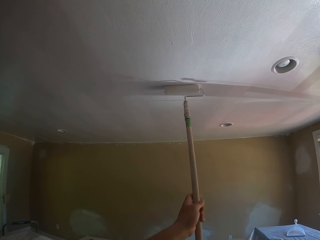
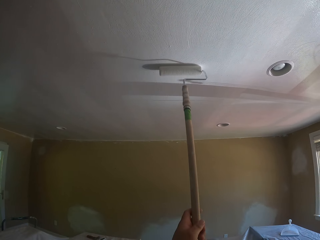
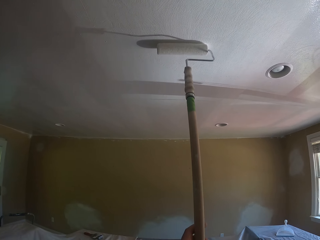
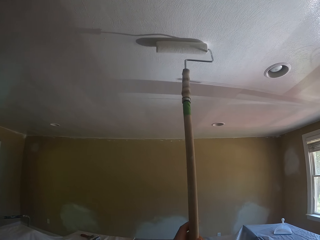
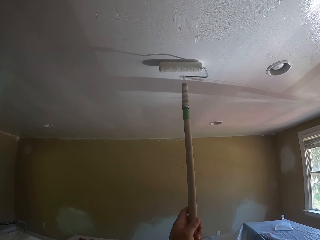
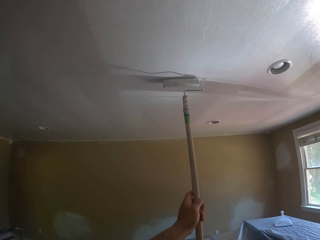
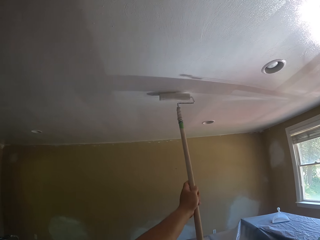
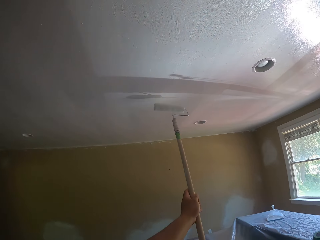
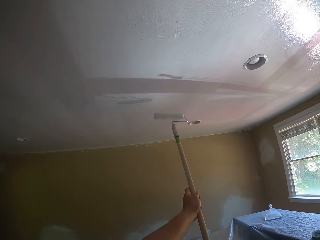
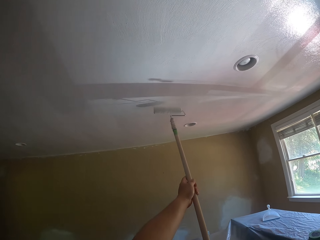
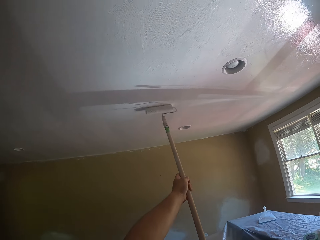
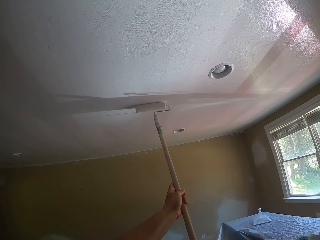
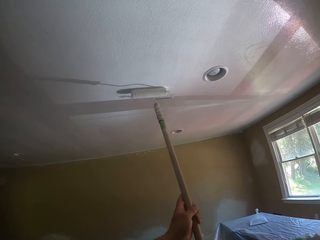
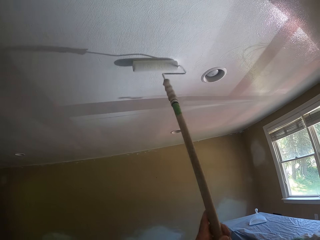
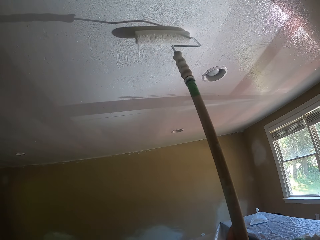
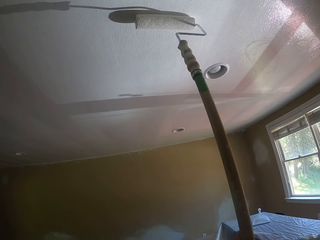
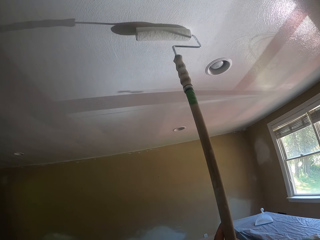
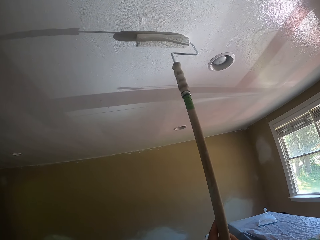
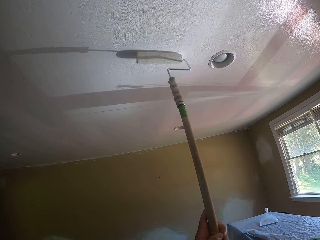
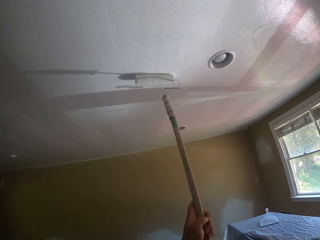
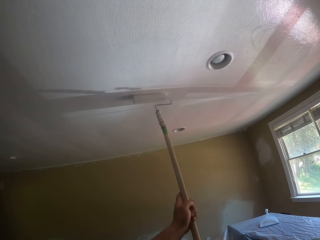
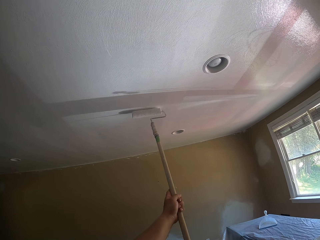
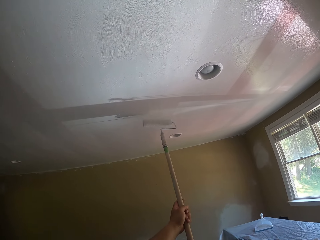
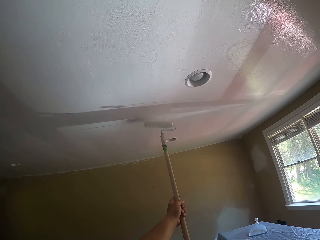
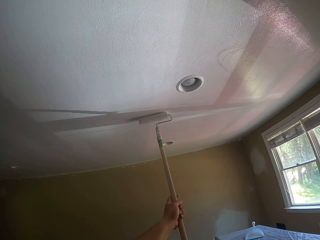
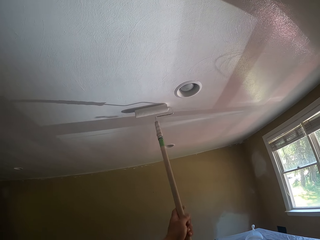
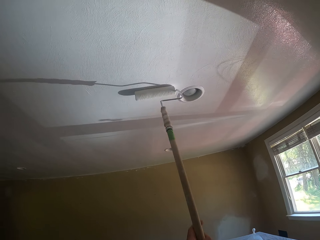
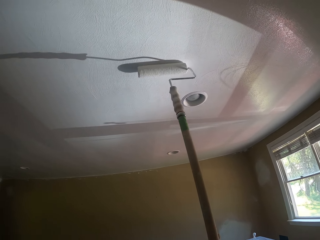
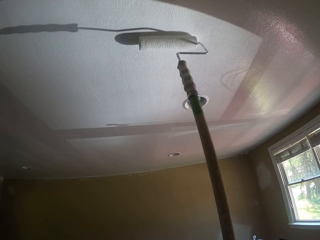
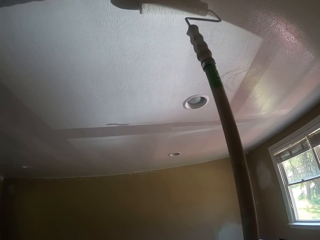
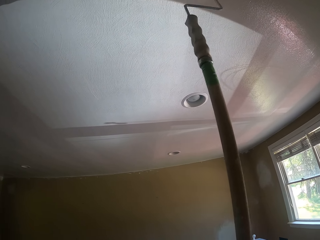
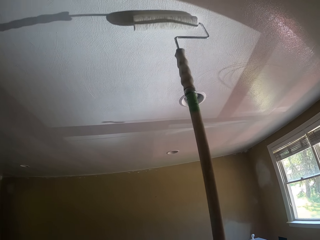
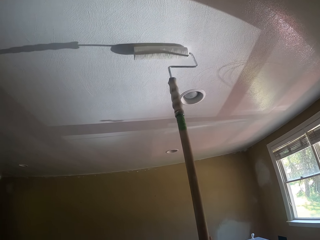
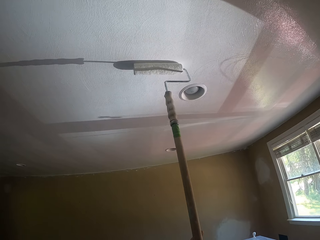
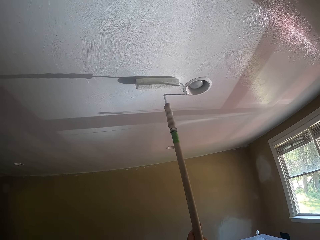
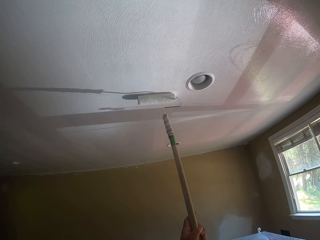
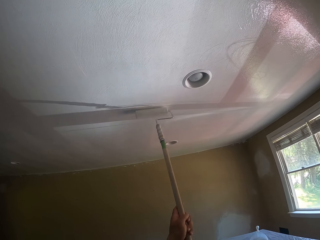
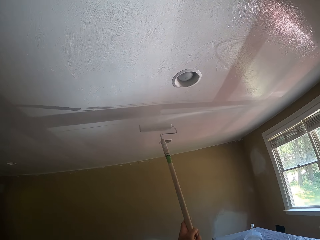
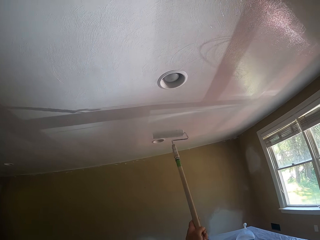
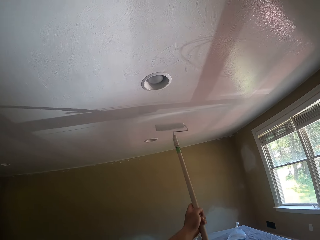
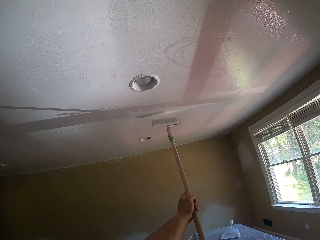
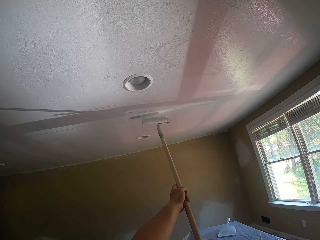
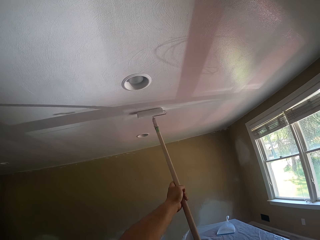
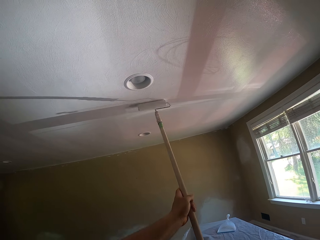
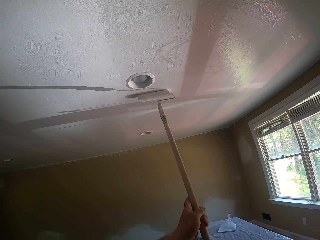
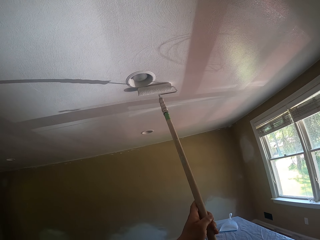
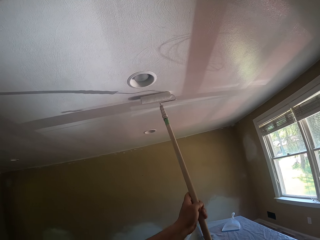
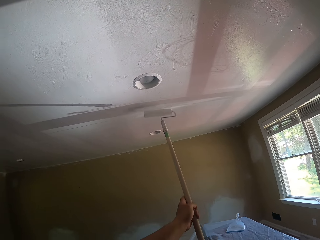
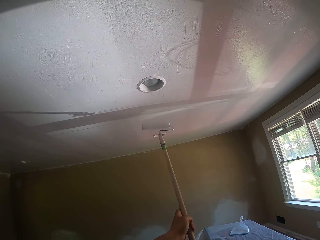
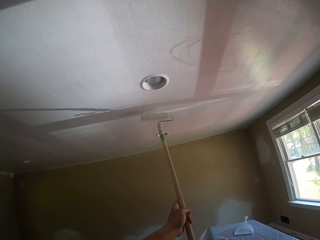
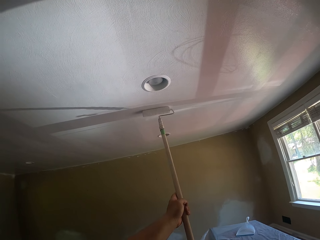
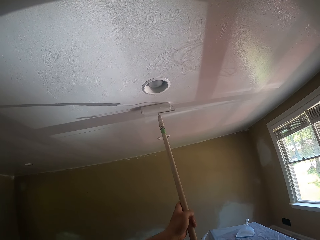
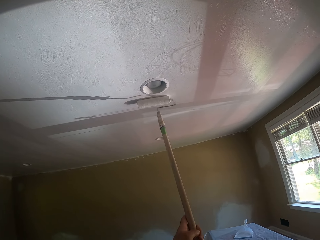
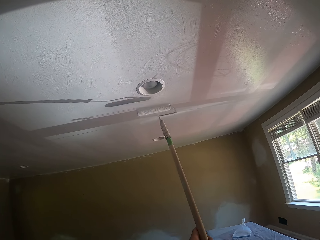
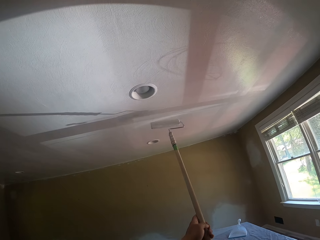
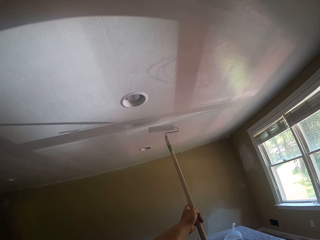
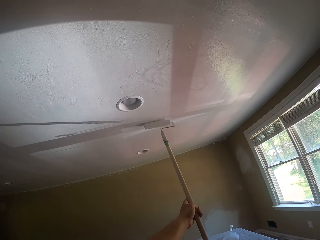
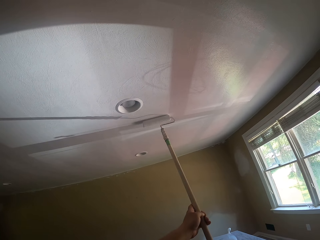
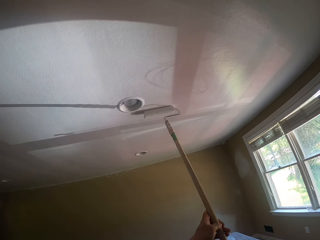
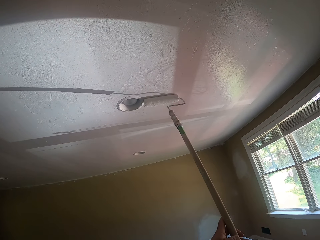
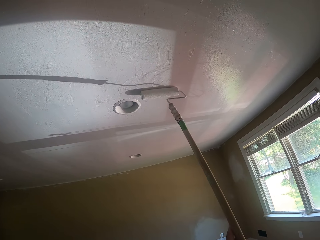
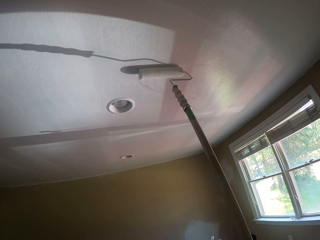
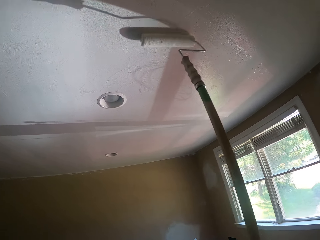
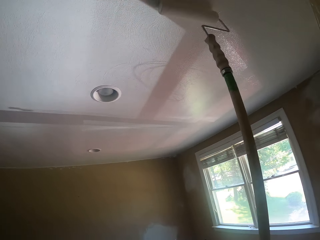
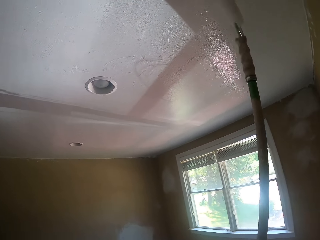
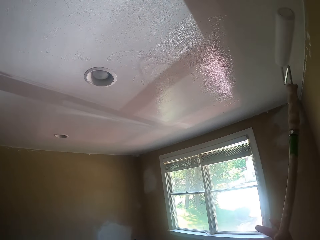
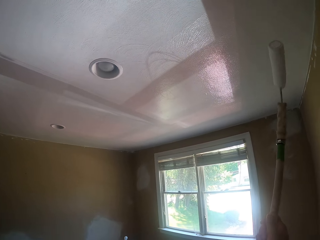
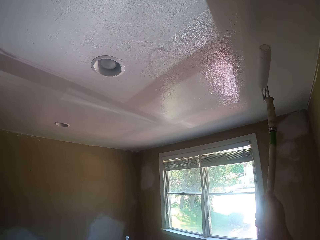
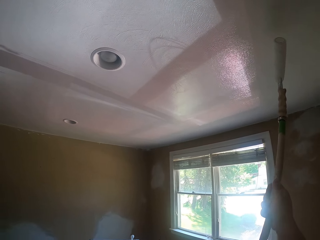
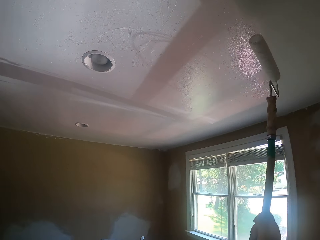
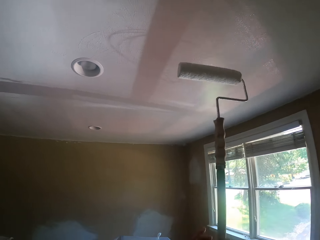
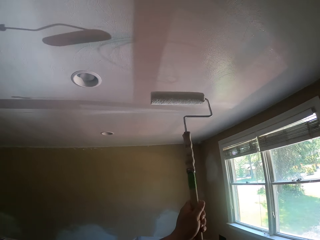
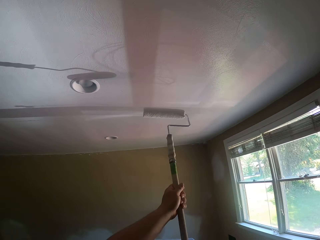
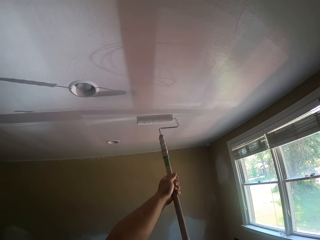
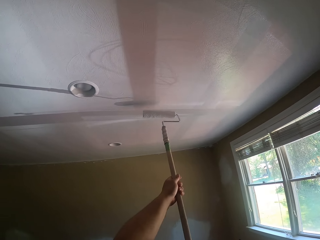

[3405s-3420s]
The camera wearer pulls the roller brush off the ceiling.

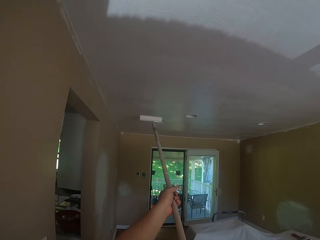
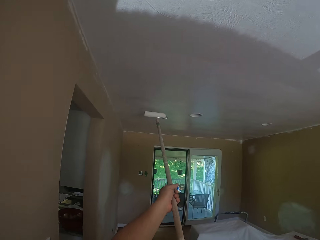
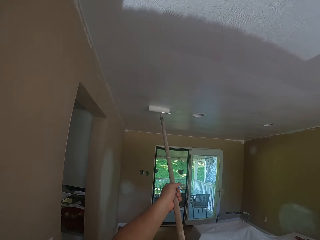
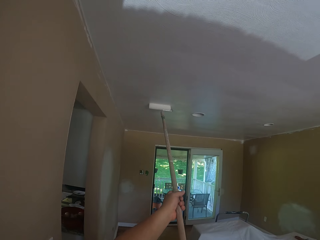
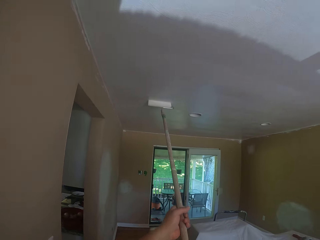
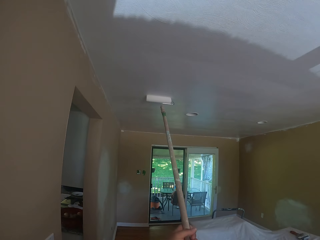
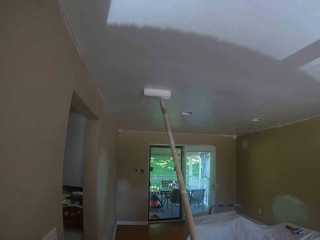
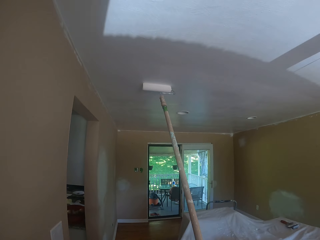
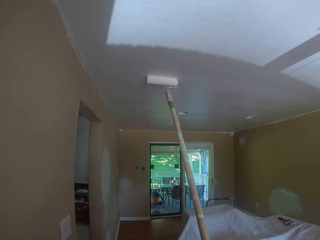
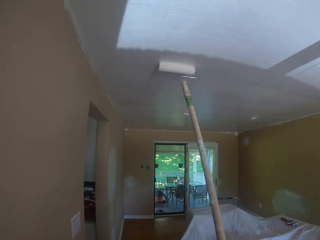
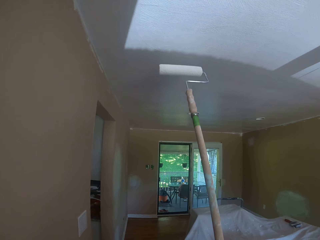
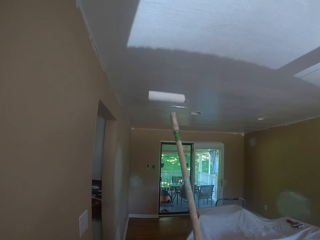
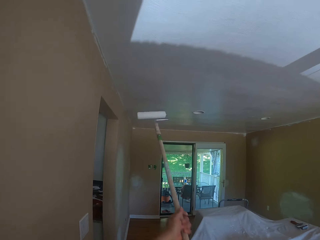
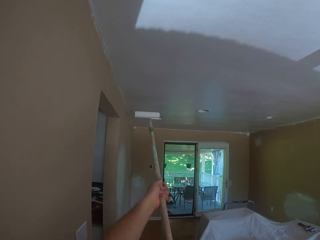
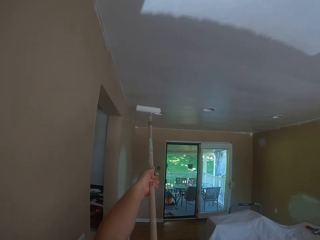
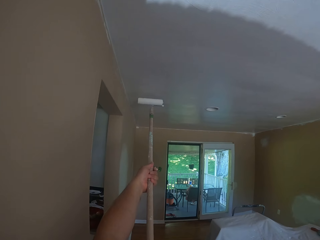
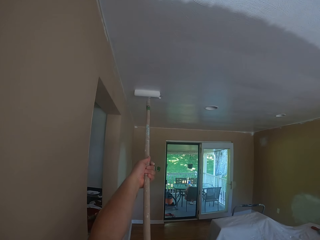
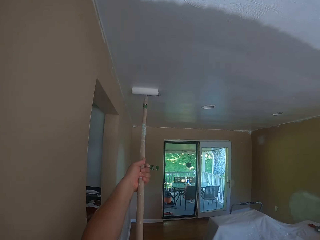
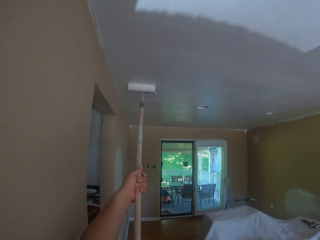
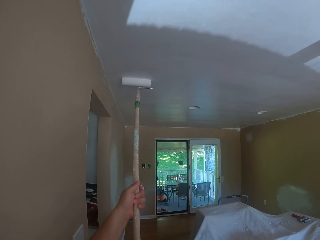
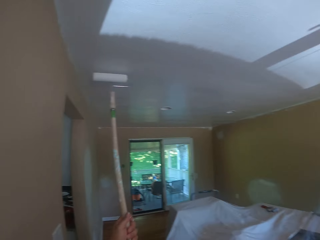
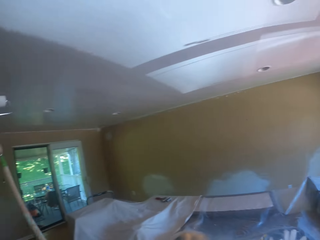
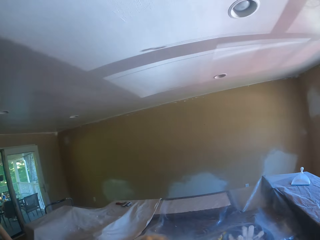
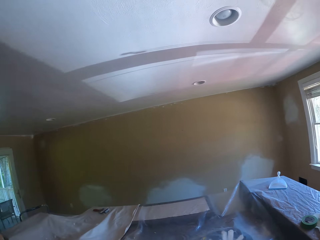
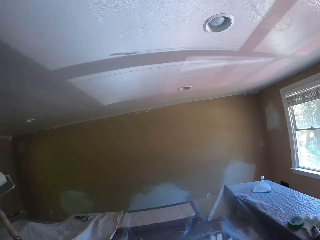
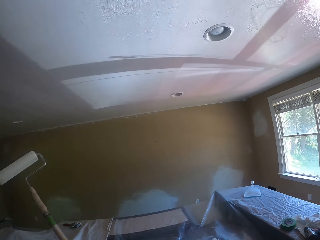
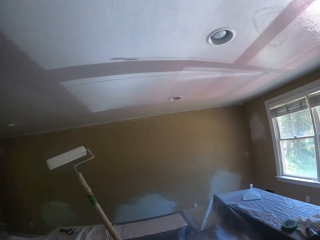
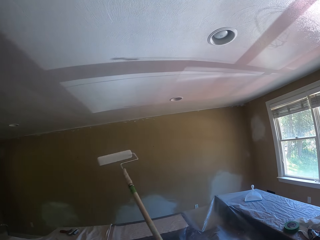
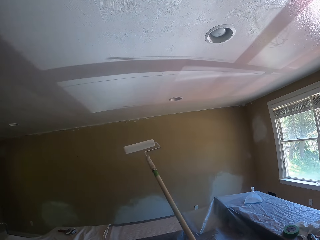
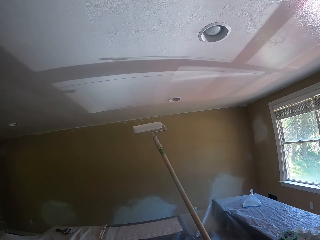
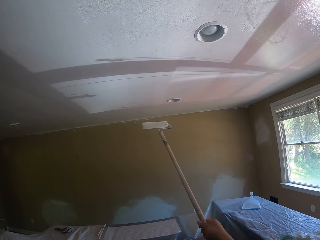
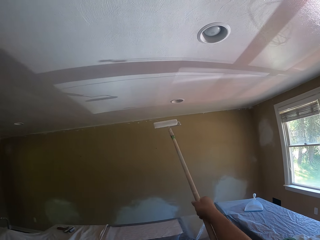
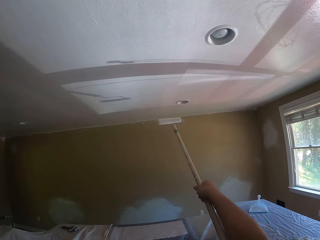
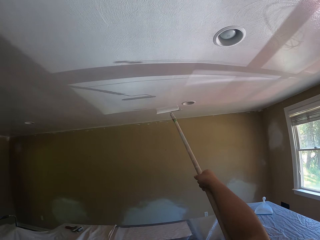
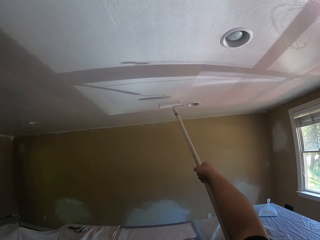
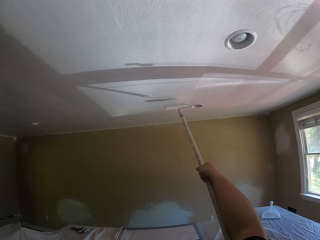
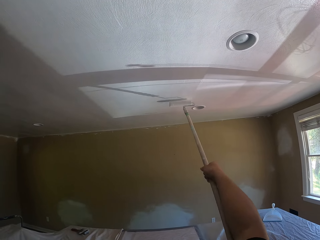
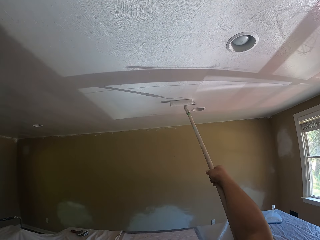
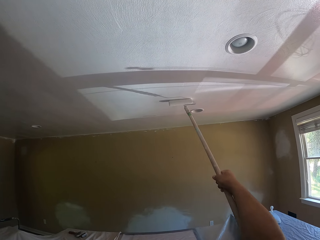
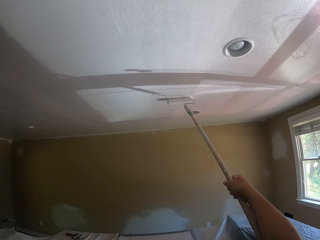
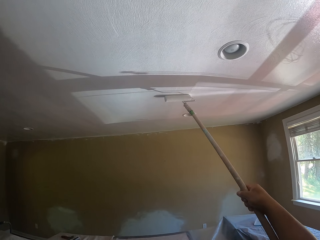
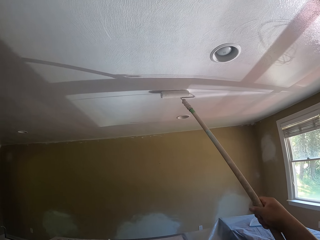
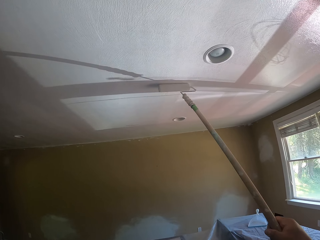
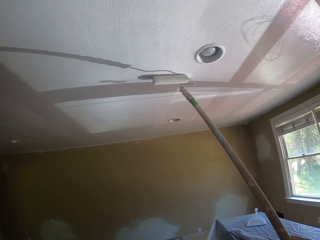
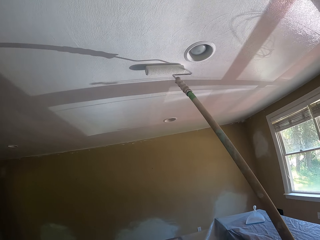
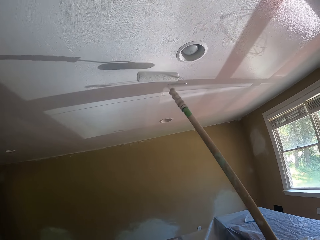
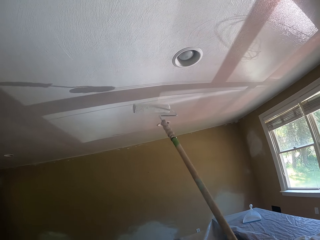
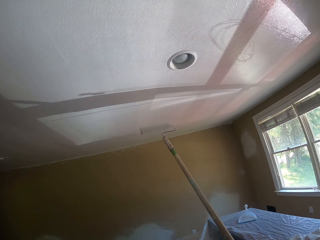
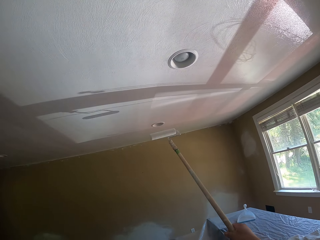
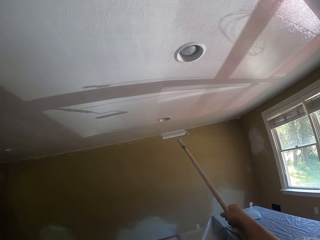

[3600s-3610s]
The camera wearer paints the ceiling white with the paint roller. They paint the ceiling with the paint roller. They lift up the paint roller towards the ceiling. They paint the ceiling white with the paint roller.
